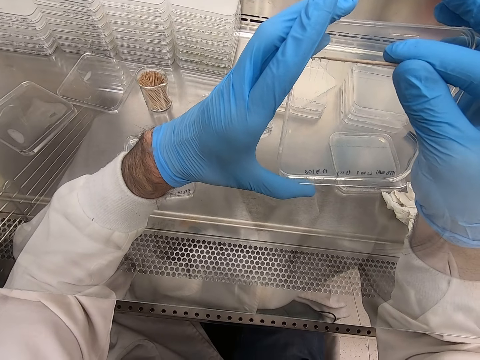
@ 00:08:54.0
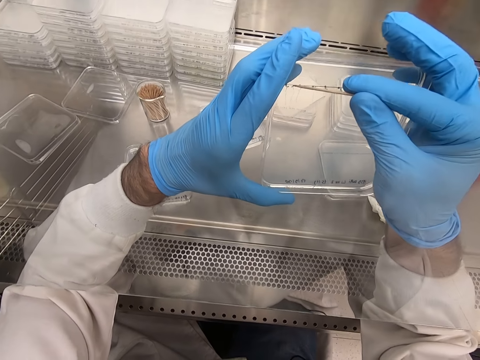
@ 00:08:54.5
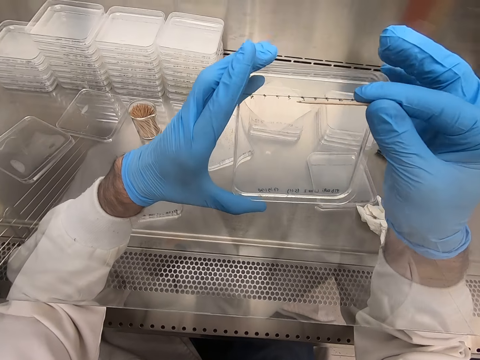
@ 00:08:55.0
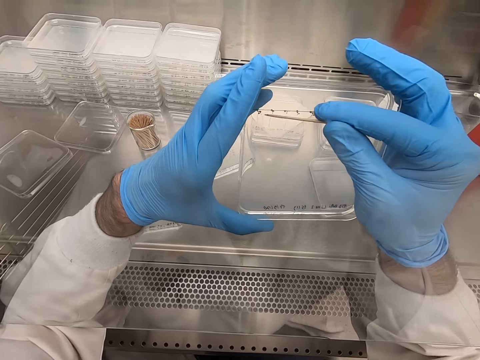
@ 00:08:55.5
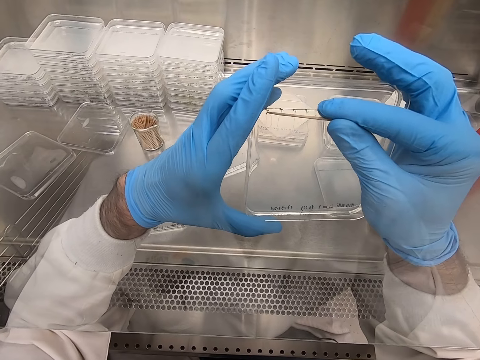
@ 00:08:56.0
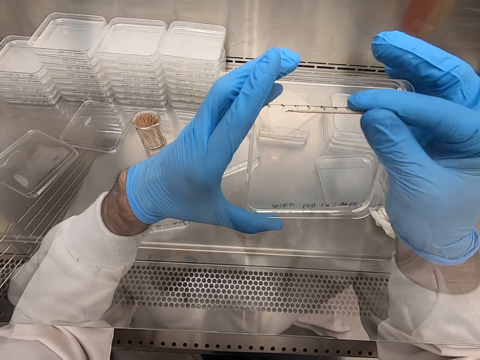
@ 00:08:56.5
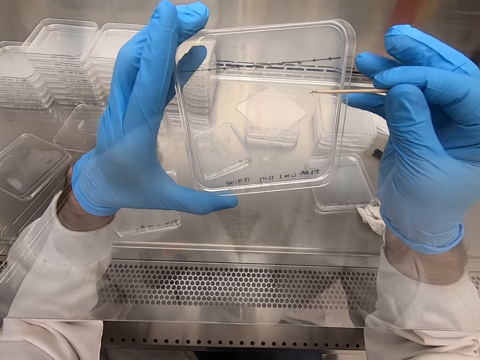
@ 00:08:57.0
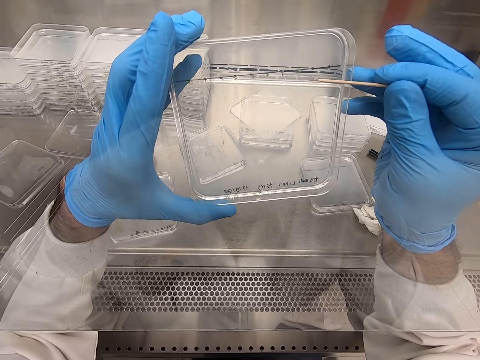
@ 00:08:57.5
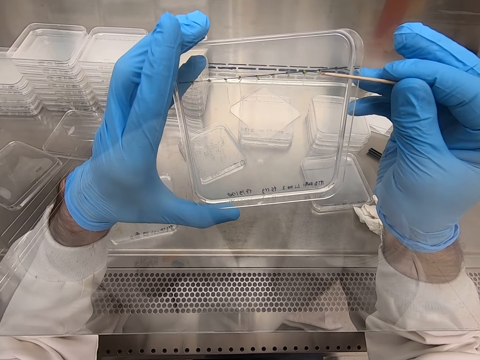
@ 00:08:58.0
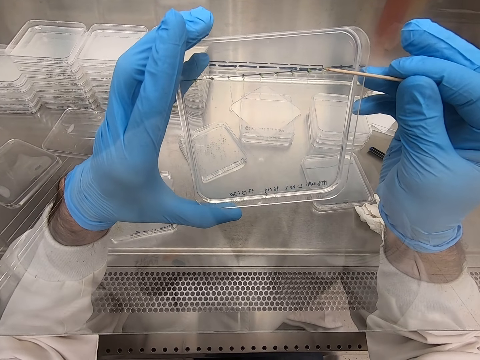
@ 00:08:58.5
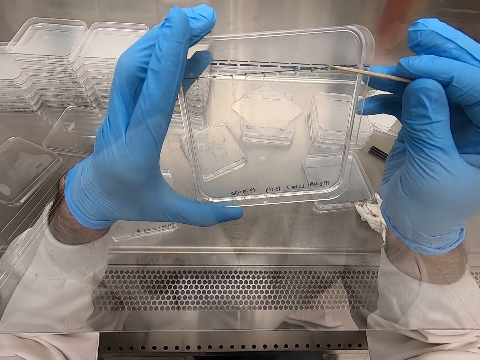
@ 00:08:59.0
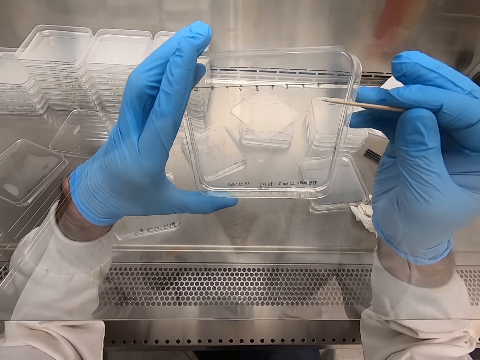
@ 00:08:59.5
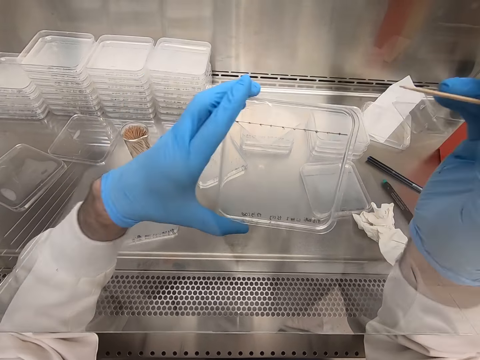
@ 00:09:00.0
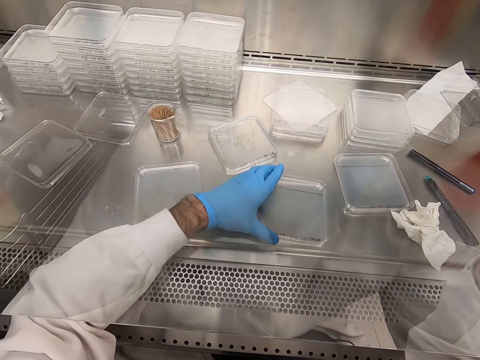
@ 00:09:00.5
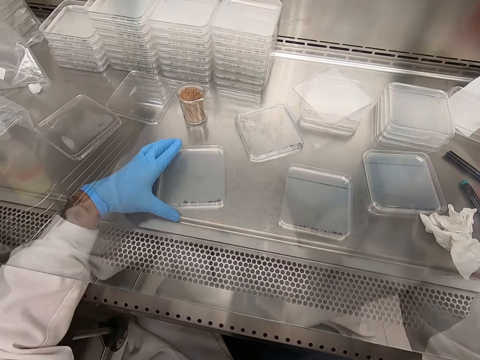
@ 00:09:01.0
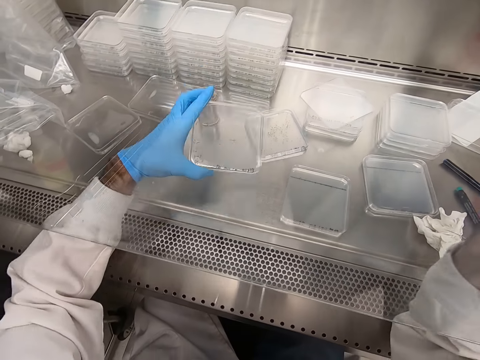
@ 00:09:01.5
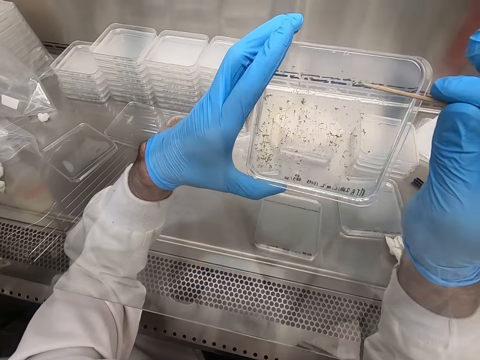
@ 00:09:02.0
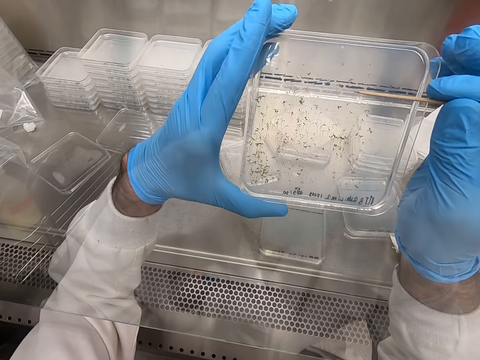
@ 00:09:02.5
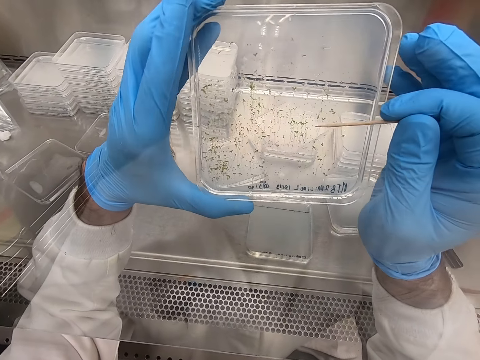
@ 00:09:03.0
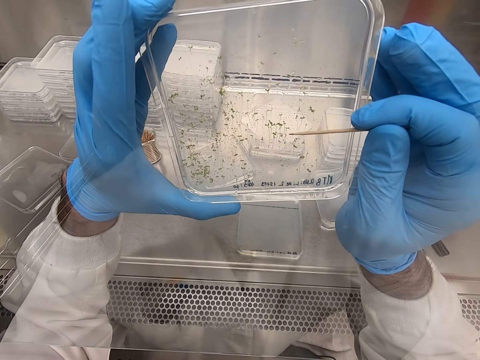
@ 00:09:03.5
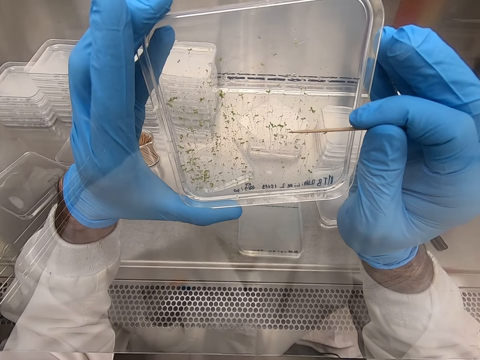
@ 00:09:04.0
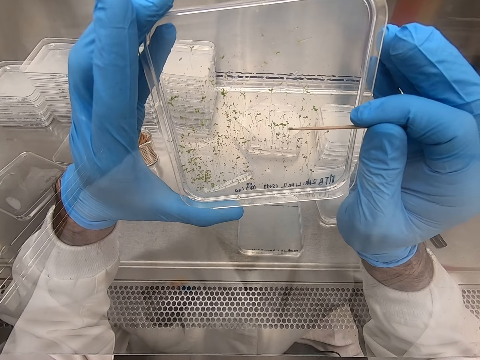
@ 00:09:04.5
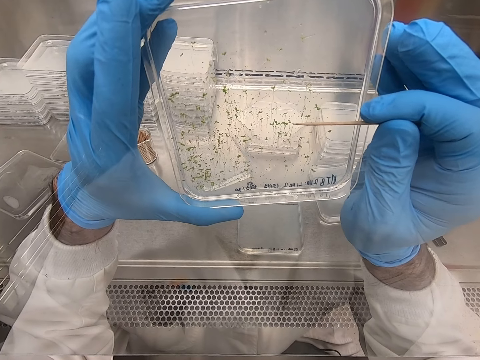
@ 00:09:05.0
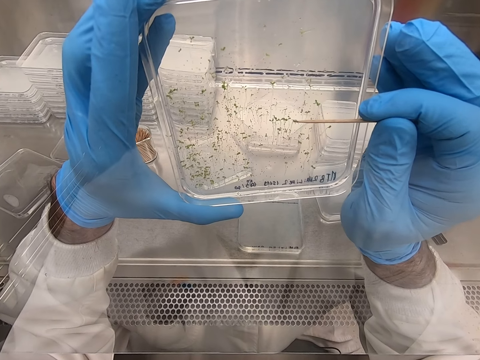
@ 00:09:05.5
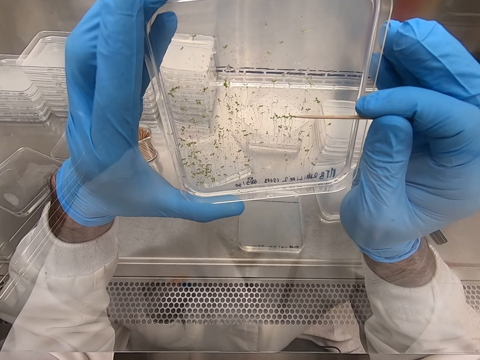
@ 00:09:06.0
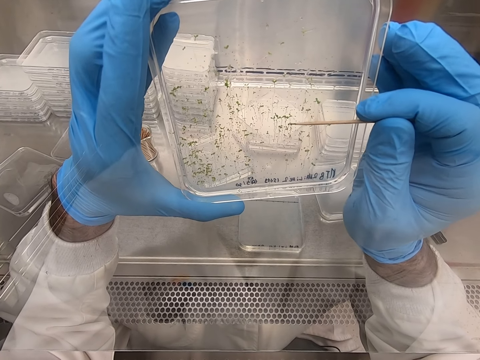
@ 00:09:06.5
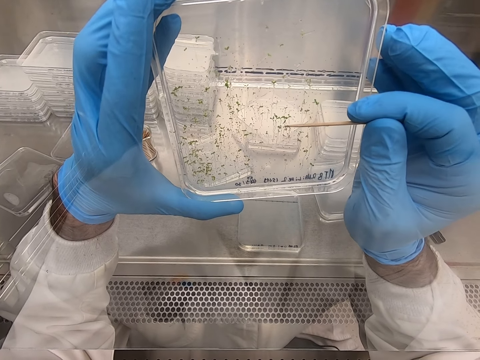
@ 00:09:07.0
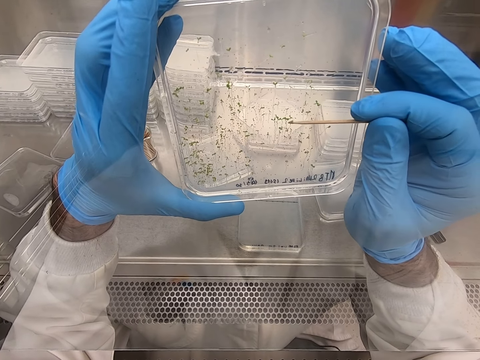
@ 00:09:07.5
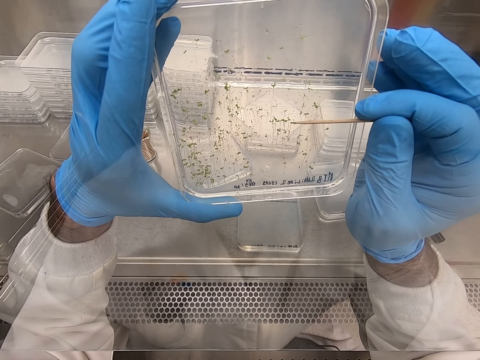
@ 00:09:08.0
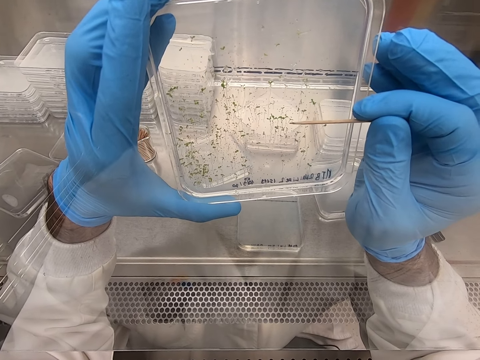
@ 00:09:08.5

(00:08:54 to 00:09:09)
The camera wearer places acrylic particles on the table. They pick up an acrylic sheet. They pick particles from the acrylic sheet.

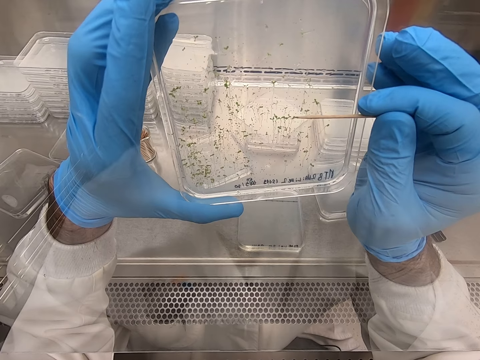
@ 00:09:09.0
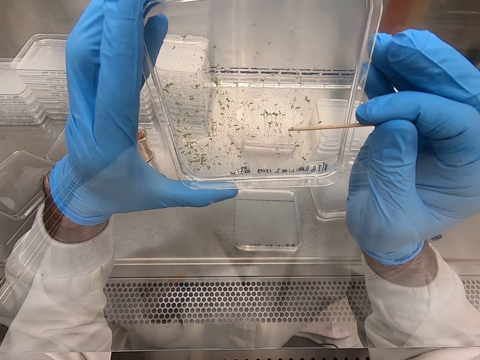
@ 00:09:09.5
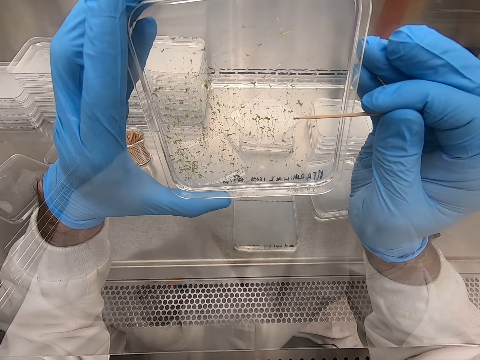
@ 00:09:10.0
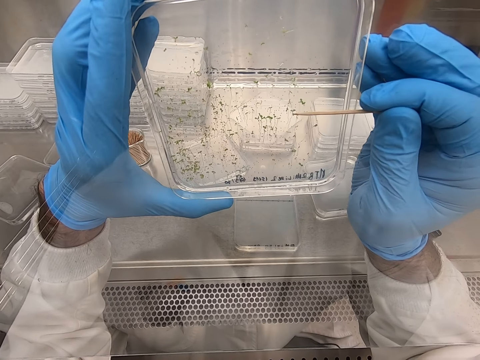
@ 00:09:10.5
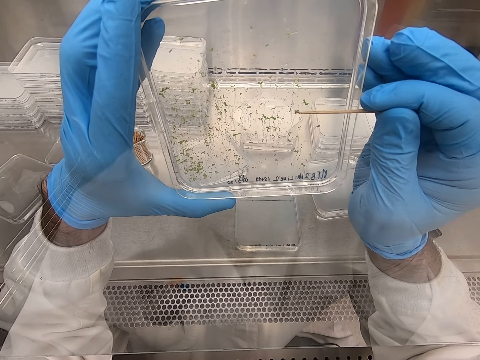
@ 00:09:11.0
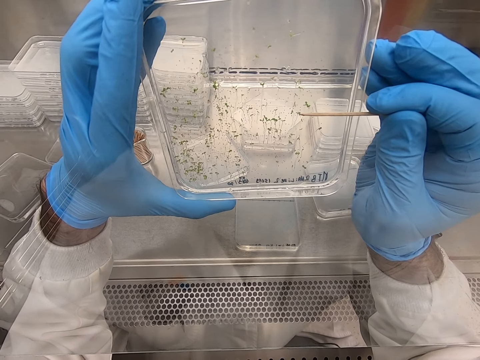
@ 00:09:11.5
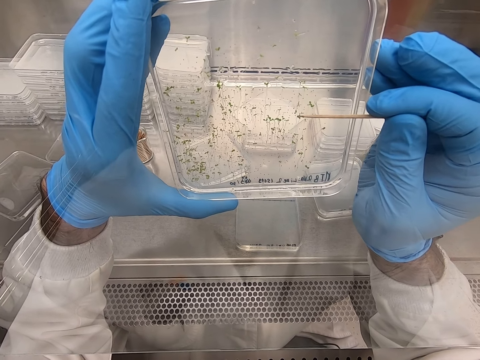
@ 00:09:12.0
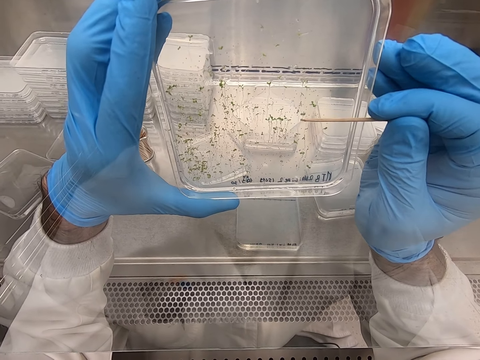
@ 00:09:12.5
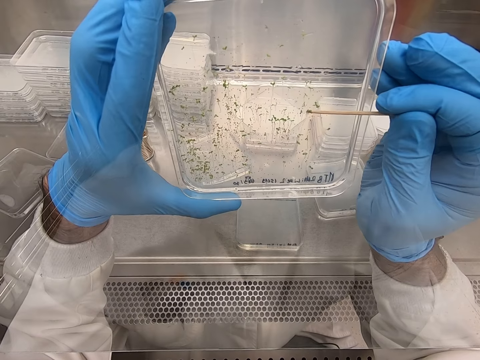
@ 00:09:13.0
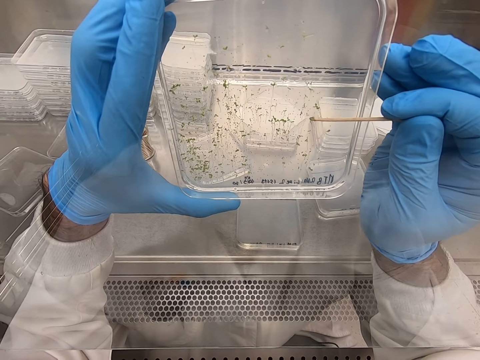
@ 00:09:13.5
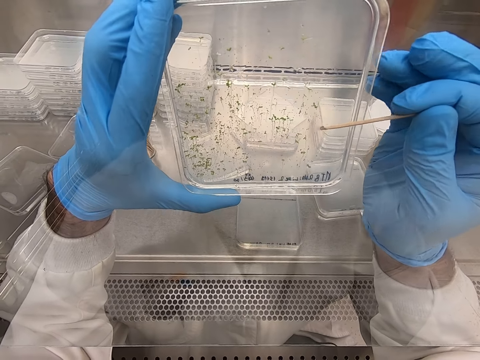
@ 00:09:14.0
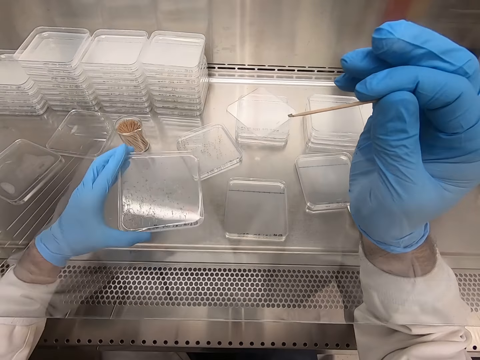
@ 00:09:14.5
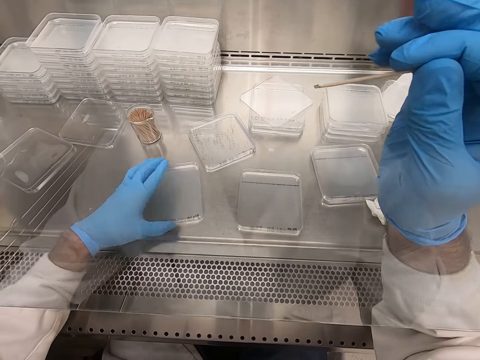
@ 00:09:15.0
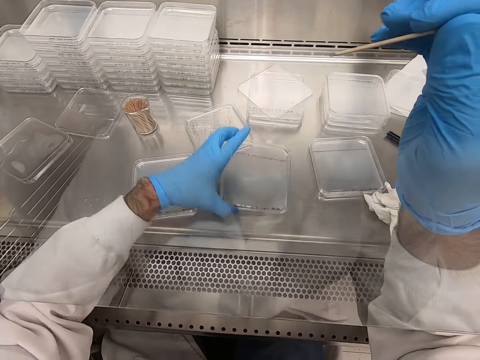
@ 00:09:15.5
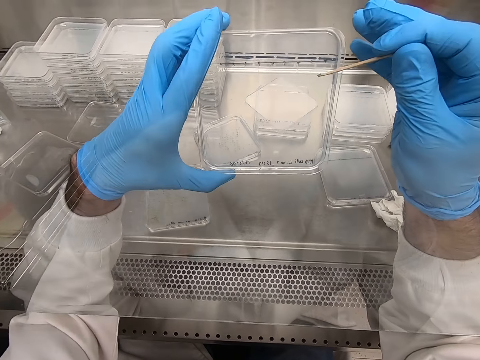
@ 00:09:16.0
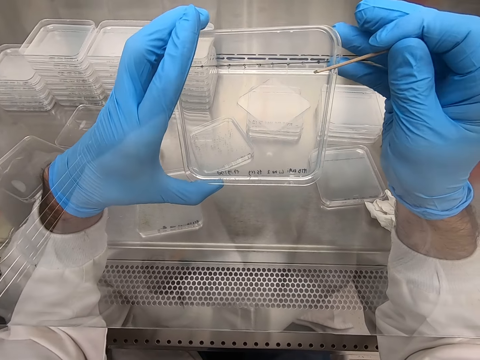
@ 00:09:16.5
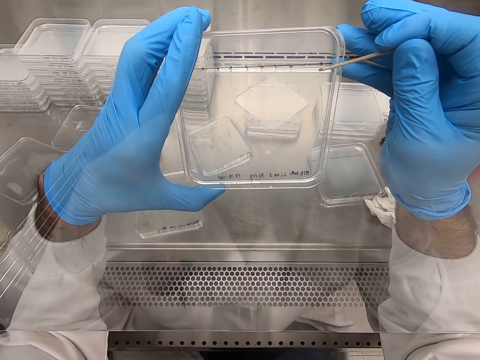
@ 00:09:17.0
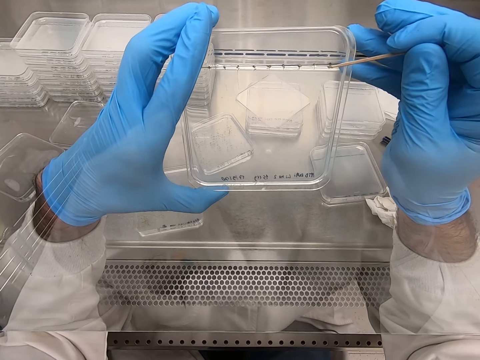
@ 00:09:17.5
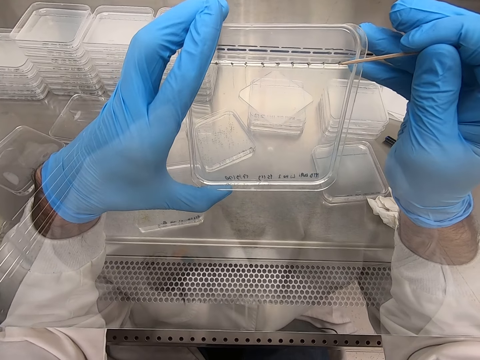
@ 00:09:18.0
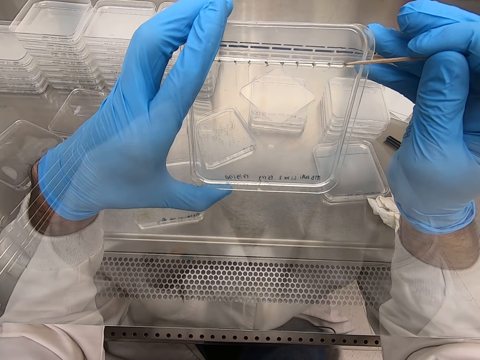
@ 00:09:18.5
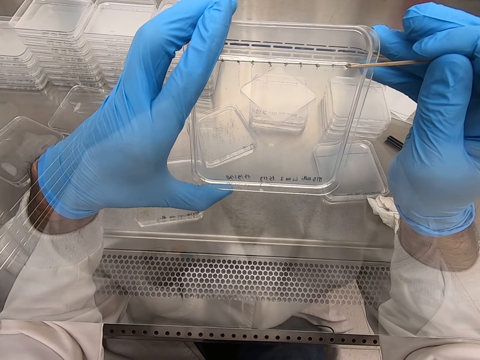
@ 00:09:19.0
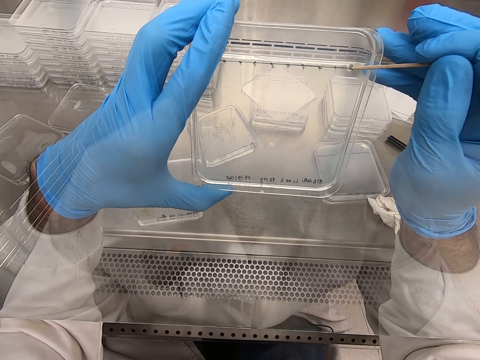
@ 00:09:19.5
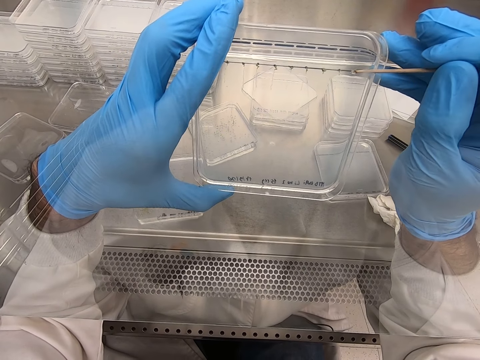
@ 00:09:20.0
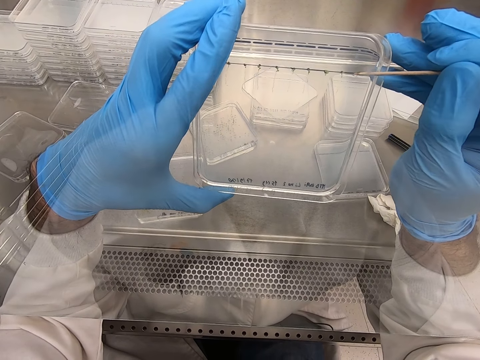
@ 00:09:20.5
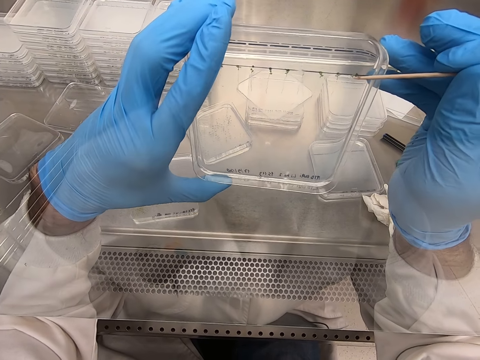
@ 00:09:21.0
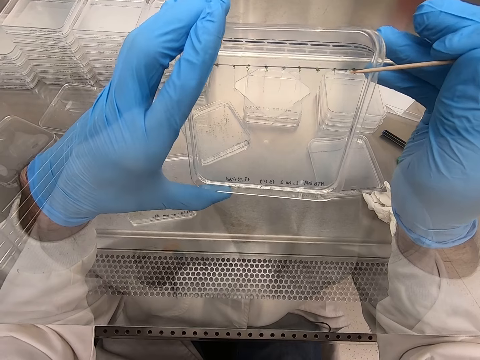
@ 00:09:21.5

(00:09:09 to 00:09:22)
The camera wearer places an acrylic sheet on the table. They pick something with a wood stick on a tray. They pick up the acrylic sheet. They pick particles from the acrylic sheet.
